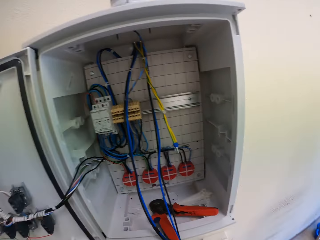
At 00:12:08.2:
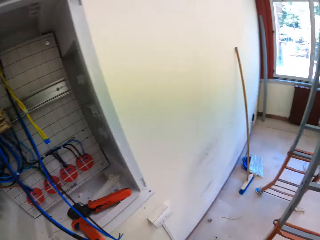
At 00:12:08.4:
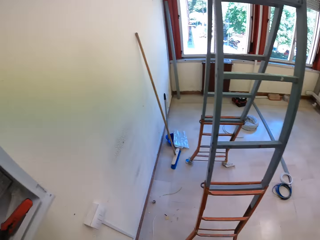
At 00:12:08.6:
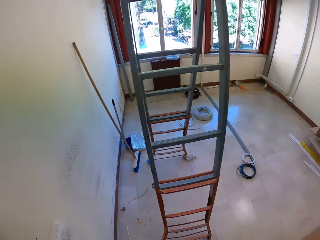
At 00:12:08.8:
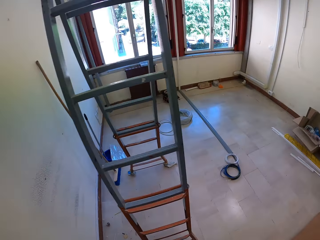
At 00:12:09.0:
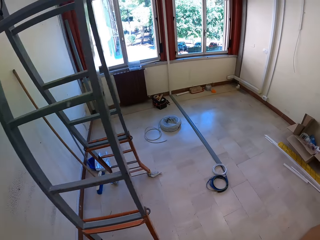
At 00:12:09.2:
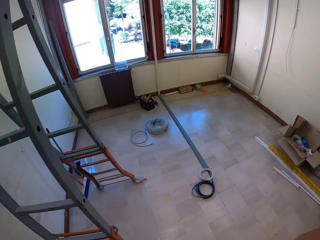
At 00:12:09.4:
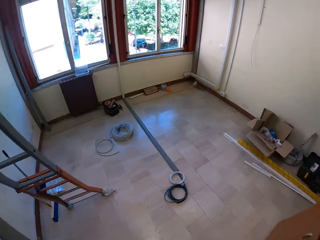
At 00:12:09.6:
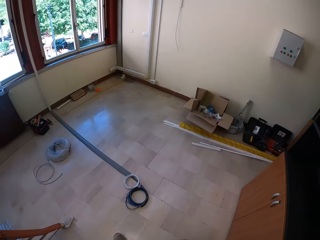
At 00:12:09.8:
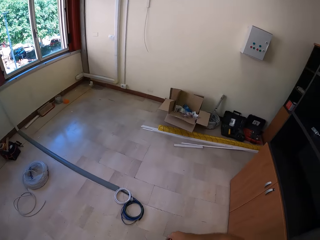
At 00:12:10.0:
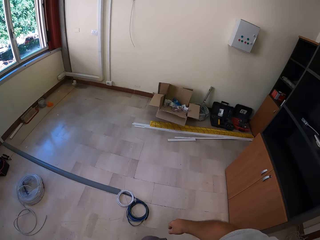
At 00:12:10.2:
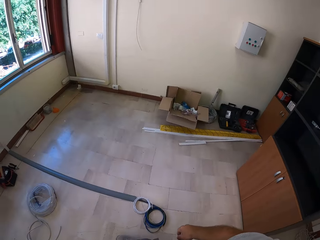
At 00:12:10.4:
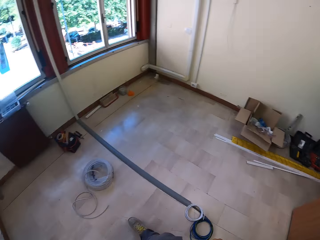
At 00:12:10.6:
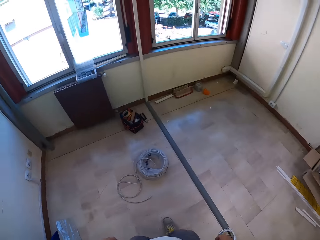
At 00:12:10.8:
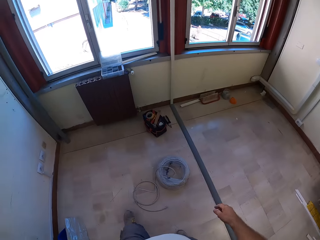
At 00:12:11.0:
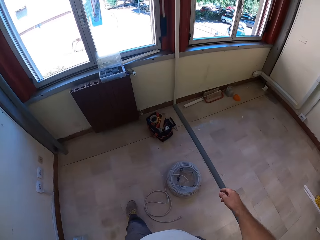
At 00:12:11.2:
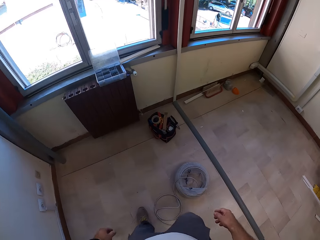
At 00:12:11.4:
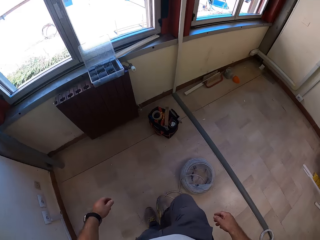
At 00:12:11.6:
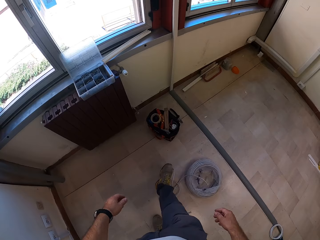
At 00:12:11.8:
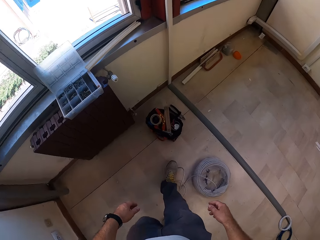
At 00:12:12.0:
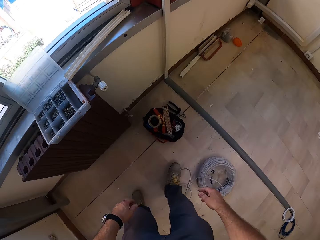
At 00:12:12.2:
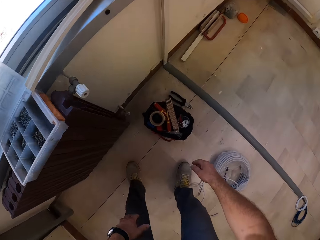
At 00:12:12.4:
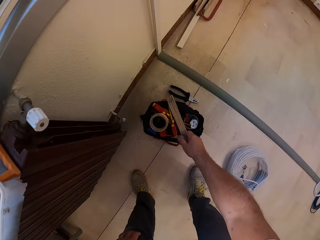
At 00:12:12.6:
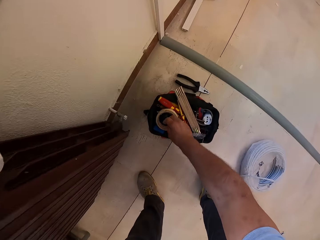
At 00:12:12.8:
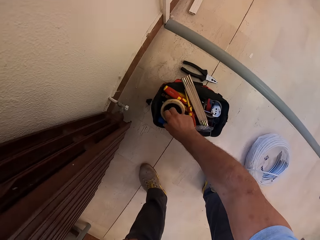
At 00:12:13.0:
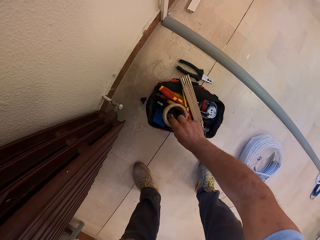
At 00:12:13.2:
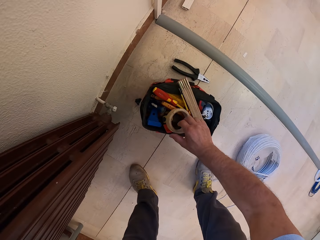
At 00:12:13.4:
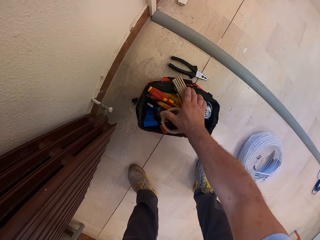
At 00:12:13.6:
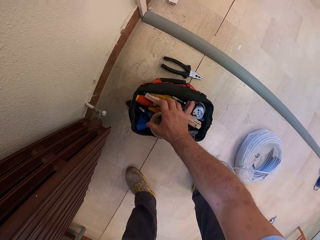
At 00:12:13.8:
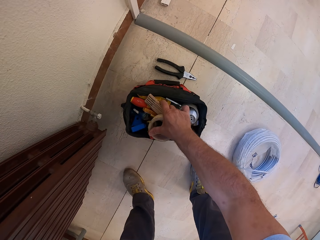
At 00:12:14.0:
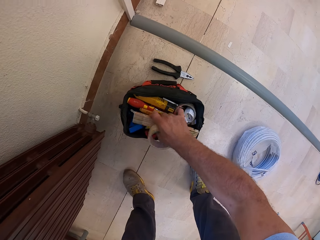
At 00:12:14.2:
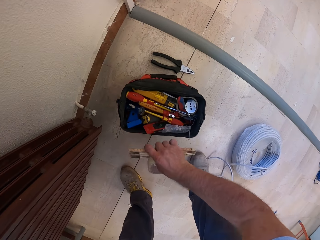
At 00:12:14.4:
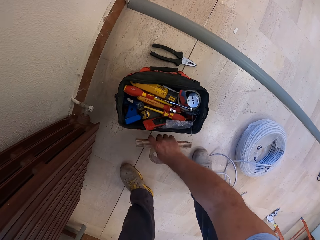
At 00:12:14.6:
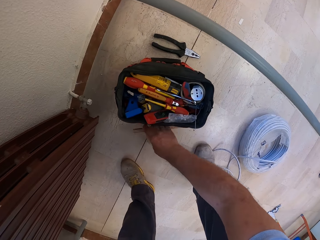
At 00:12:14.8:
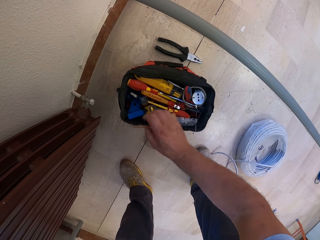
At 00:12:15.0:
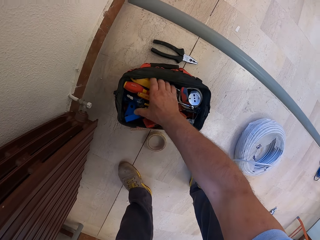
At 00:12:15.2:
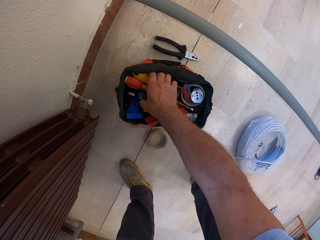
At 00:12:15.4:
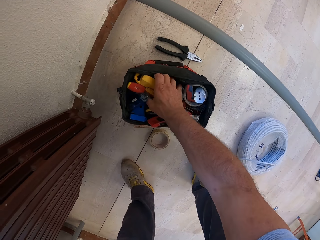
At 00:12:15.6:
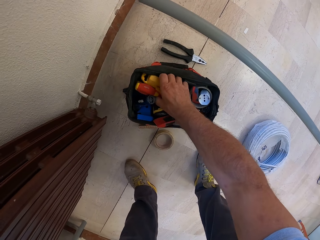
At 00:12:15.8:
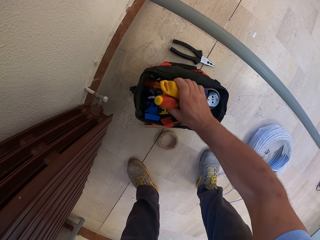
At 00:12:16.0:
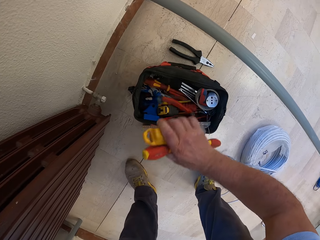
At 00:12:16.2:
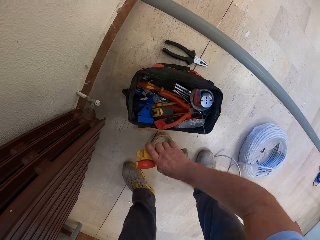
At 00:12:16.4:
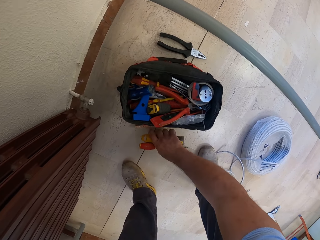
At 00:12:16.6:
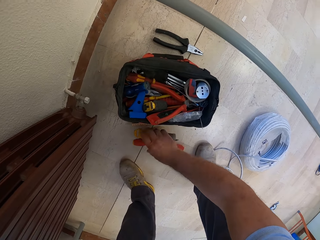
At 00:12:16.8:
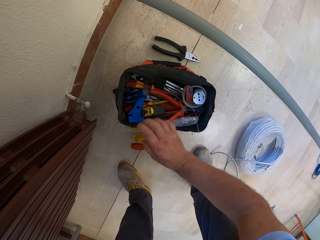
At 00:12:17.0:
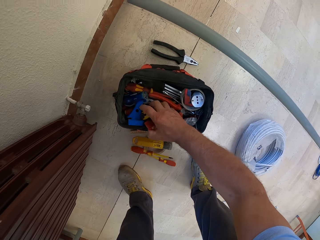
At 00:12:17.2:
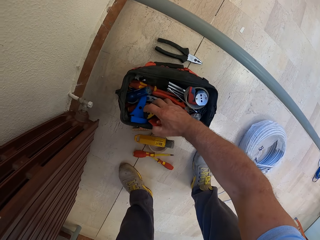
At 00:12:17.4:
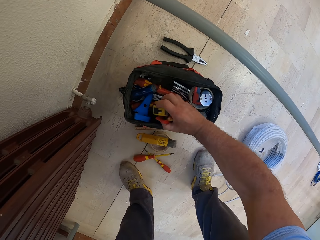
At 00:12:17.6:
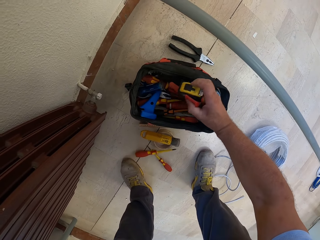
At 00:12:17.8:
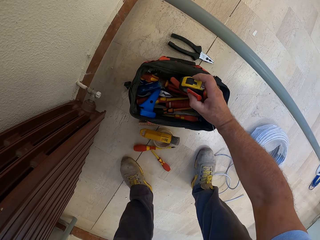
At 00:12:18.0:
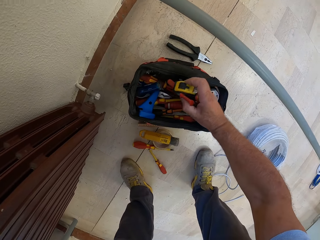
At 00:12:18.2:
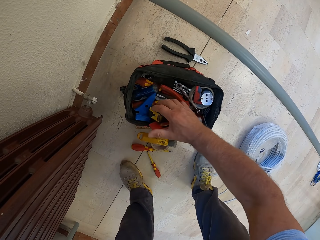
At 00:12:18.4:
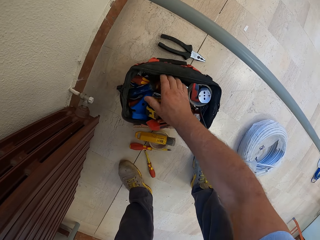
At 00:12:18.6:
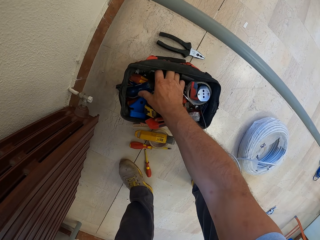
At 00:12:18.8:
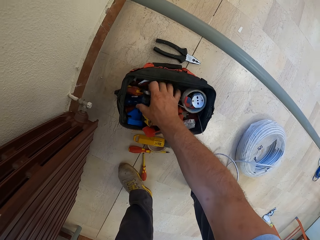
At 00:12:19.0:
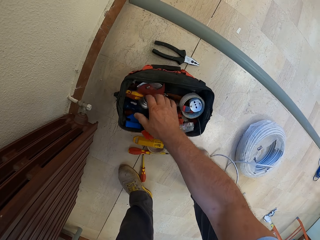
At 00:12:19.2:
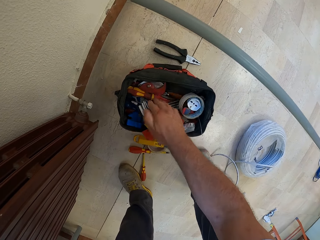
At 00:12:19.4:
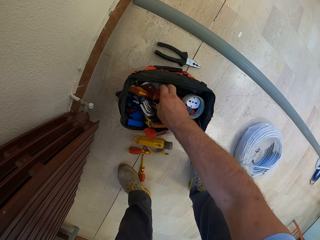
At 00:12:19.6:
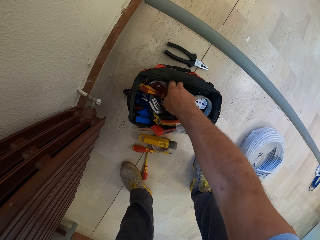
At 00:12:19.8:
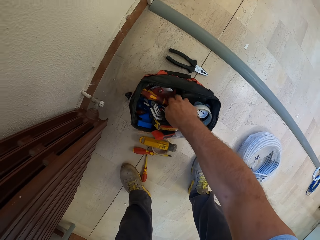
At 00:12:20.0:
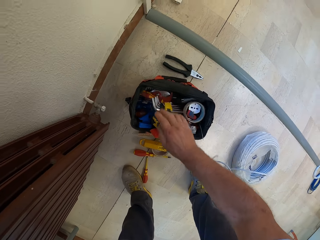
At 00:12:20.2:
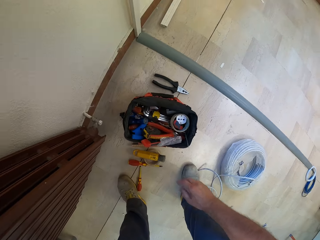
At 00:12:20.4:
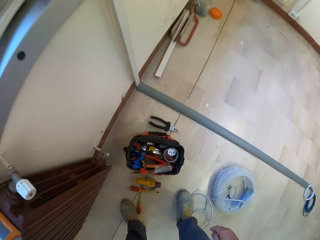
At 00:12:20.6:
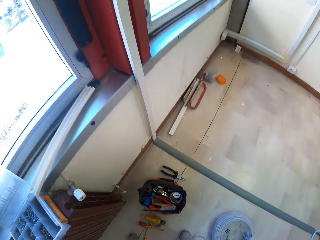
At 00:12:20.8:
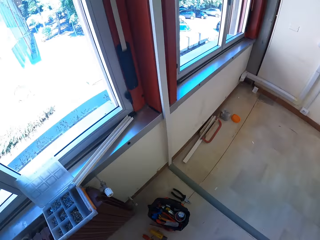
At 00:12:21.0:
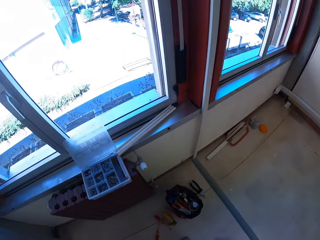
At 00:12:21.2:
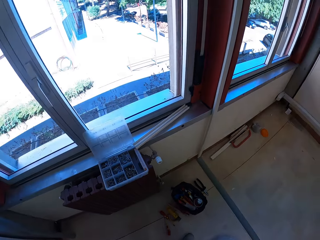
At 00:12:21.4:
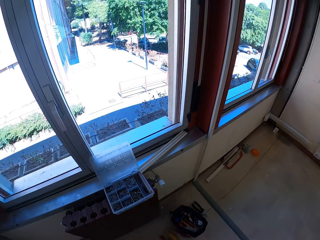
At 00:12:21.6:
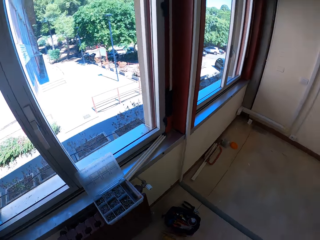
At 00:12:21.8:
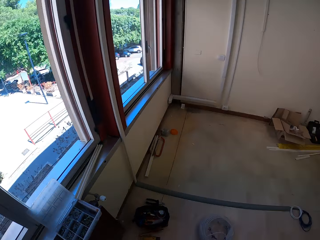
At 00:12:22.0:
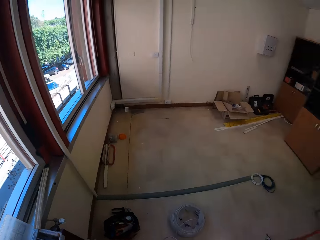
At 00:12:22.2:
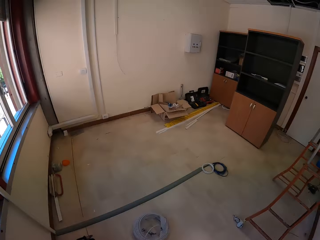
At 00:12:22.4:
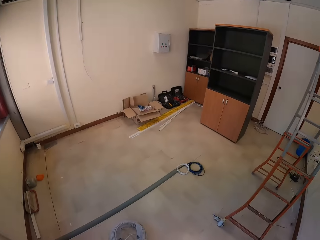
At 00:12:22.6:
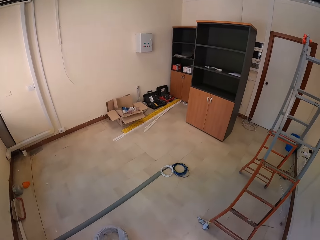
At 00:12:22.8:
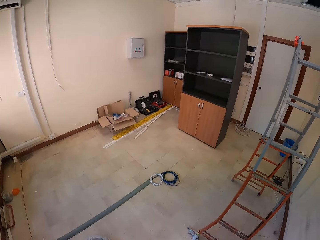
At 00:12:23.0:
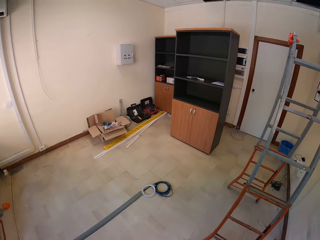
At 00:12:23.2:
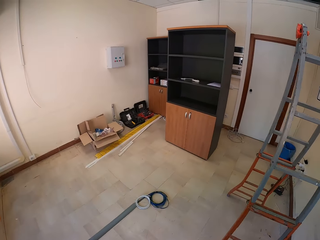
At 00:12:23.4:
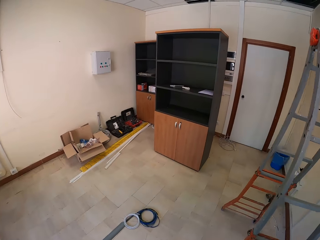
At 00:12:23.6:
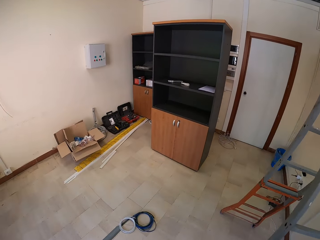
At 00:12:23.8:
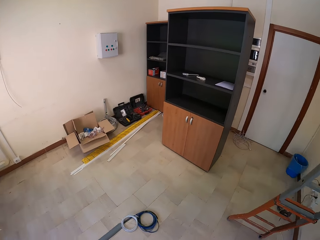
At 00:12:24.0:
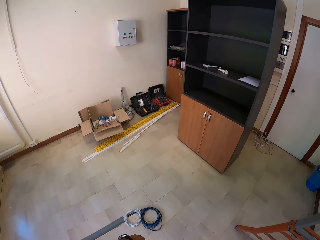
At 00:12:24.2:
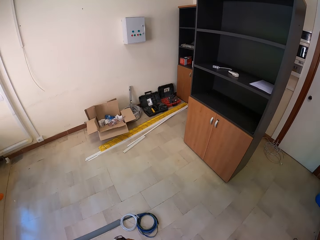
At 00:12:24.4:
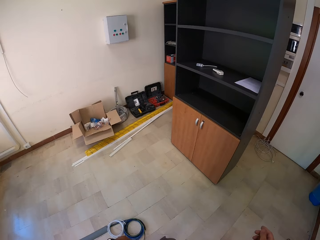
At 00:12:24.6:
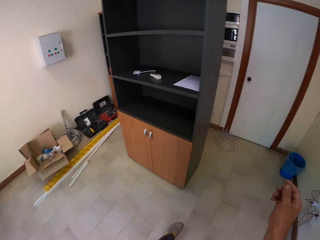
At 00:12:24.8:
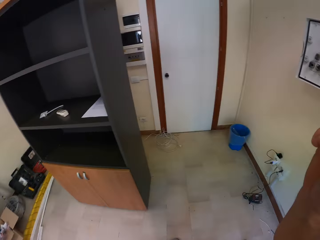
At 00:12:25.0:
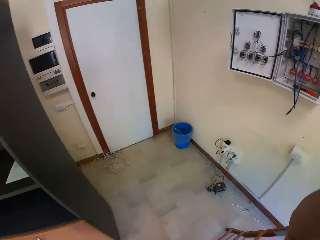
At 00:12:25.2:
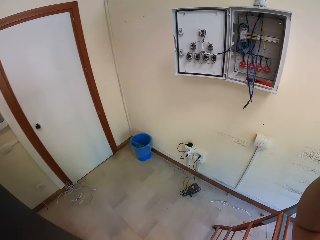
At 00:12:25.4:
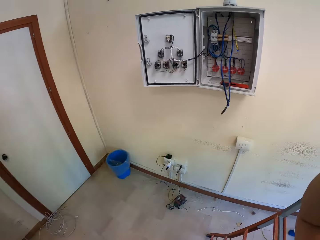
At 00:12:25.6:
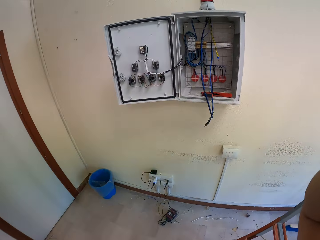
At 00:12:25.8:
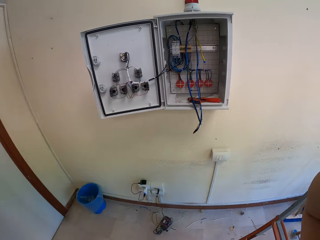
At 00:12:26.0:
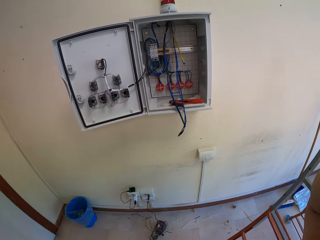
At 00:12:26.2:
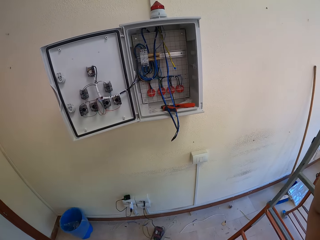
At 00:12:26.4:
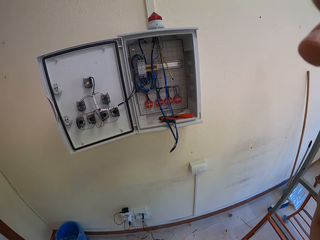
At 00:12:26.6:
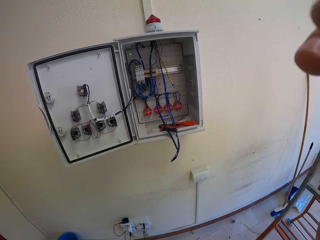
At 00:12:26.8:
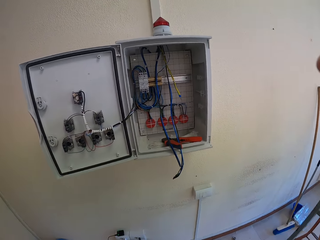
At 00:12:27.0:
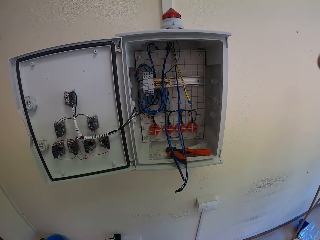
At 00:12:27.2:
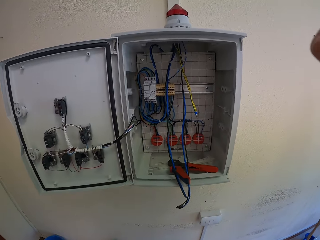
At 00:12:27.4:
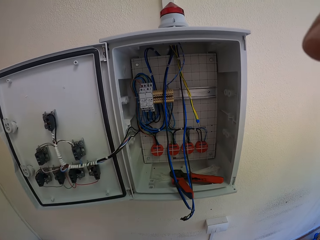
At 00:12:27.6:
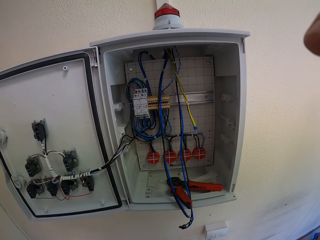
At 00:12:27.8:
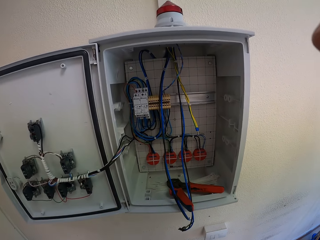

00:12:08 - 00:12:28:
The camera wearer removes his hand from the cable. He walks towards an electrical bag. He touches the sellotape. He searches for something. He packs several electrical tools. He drops the electrical tools on the floor. He packs other tools out of the bag. He drops the electrical tools on the floor. He selects the electrical tools in the bag. He picks something. He removes his hand from the electrical bag. He walks back to the first electrical box. He touches his camera.
